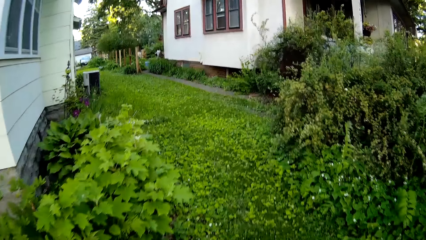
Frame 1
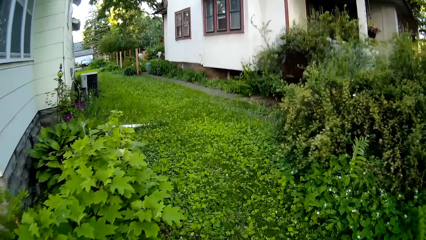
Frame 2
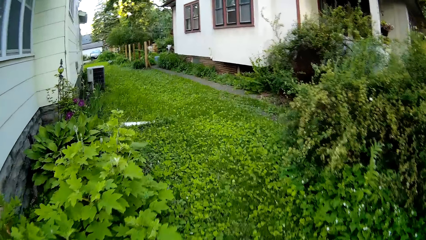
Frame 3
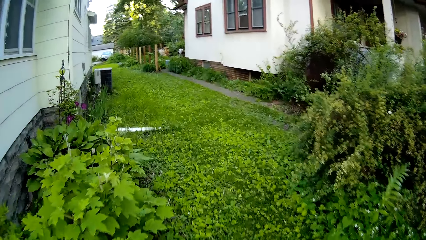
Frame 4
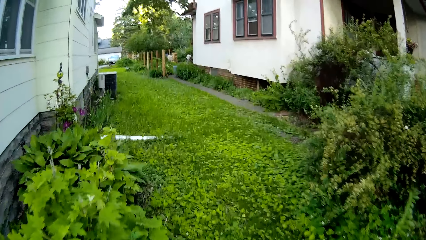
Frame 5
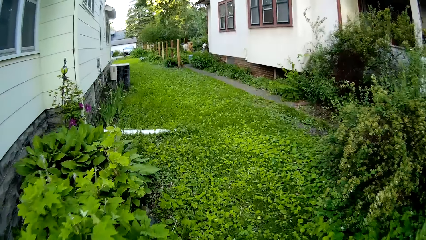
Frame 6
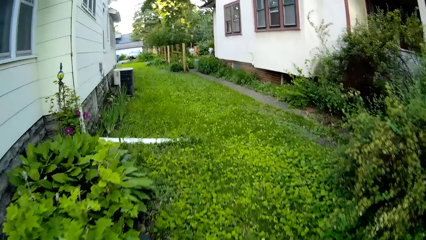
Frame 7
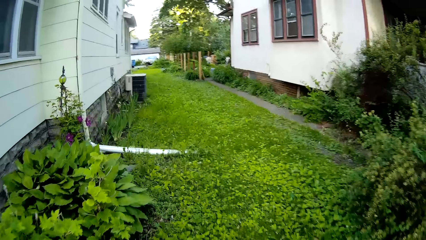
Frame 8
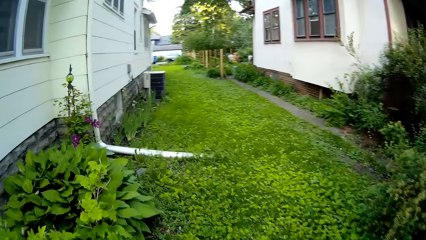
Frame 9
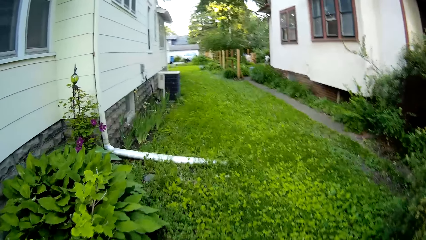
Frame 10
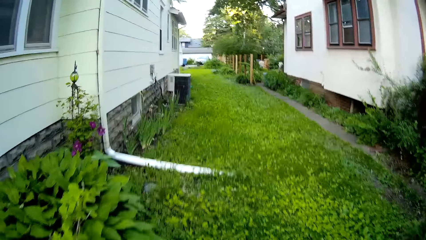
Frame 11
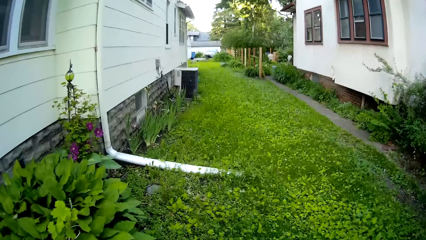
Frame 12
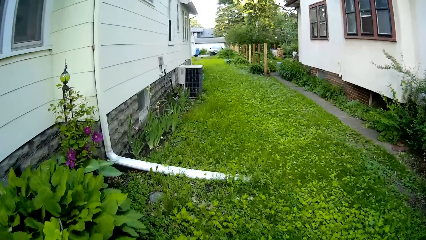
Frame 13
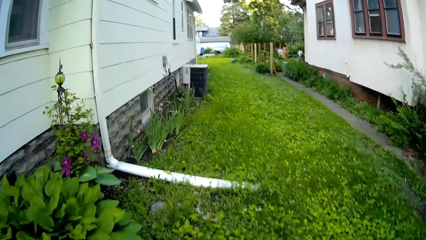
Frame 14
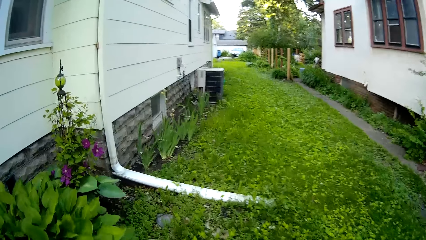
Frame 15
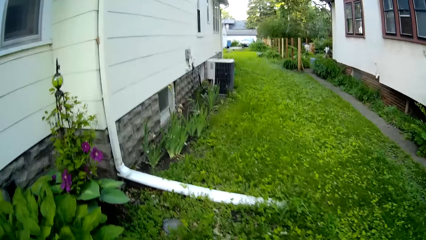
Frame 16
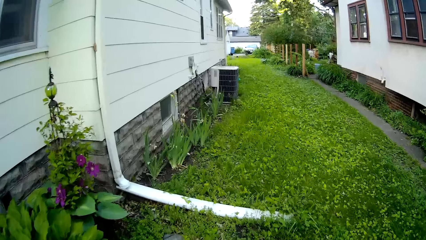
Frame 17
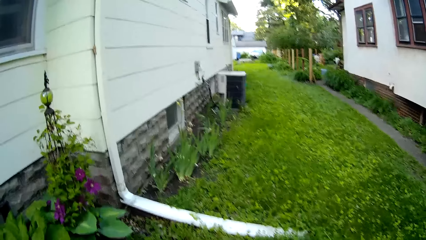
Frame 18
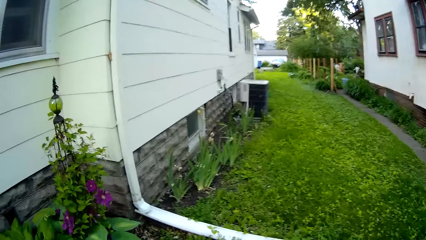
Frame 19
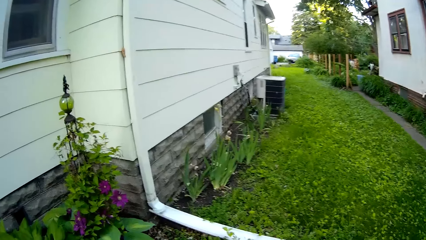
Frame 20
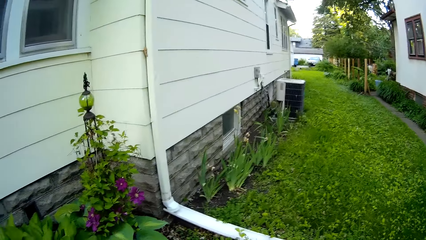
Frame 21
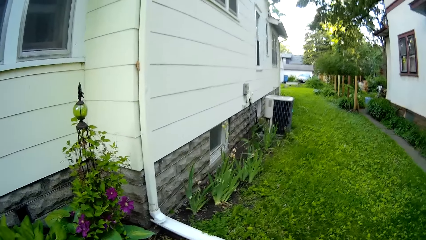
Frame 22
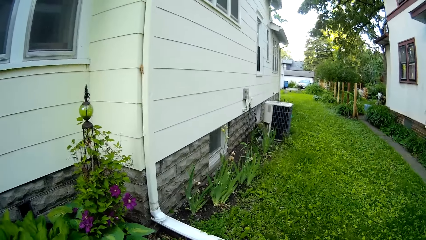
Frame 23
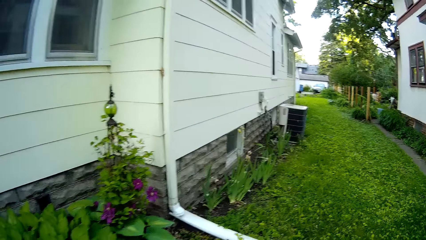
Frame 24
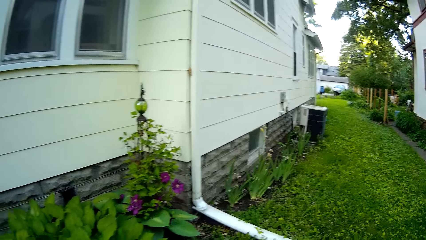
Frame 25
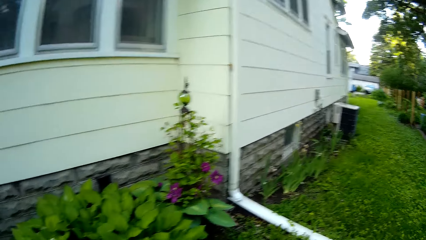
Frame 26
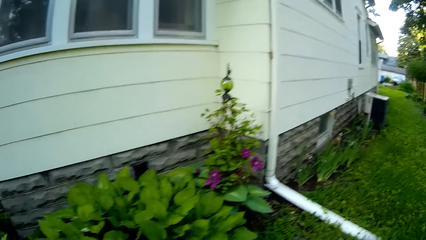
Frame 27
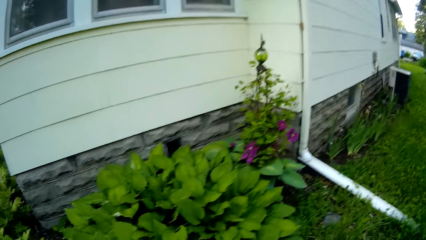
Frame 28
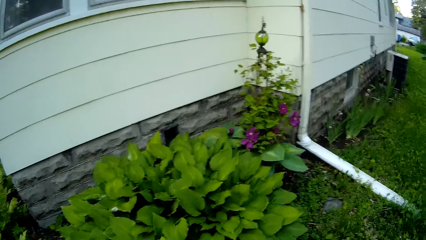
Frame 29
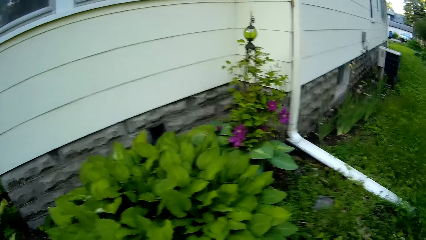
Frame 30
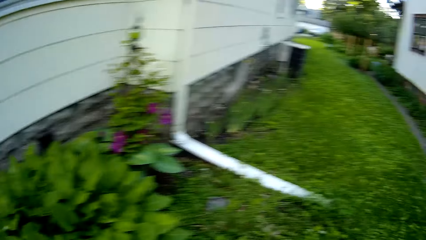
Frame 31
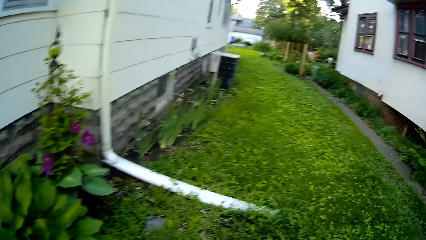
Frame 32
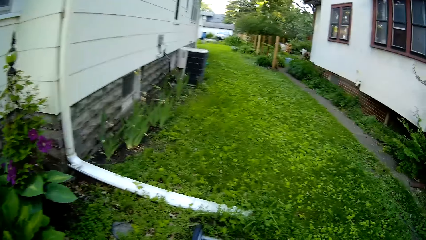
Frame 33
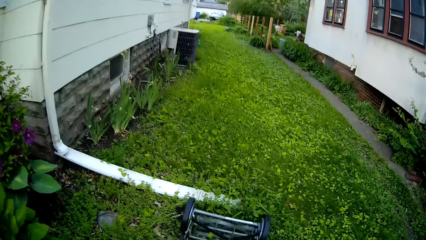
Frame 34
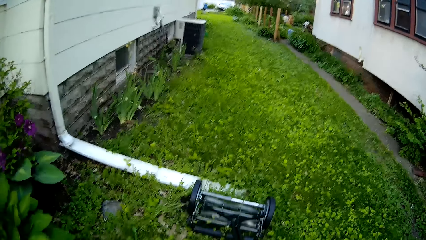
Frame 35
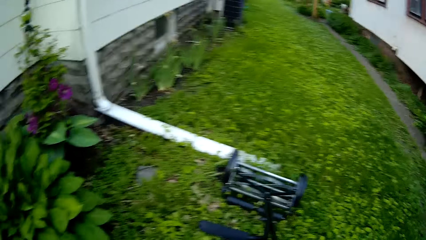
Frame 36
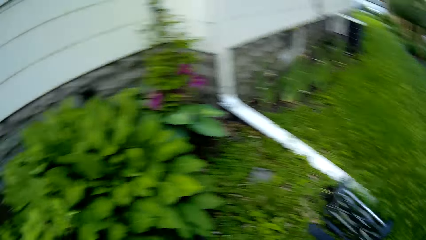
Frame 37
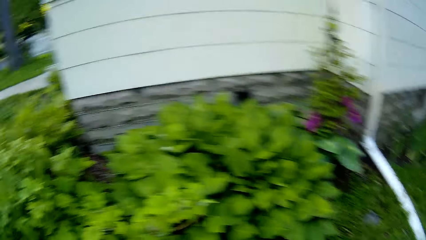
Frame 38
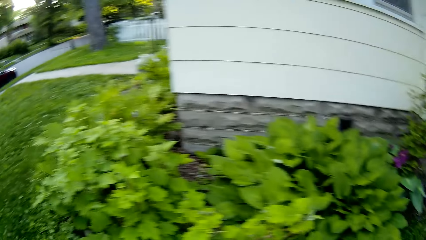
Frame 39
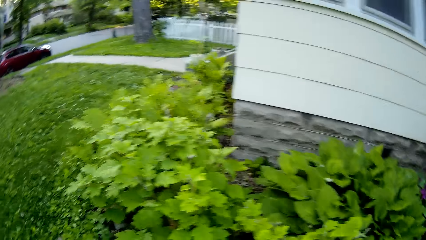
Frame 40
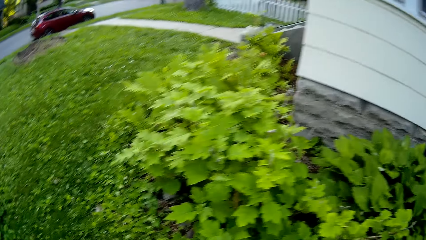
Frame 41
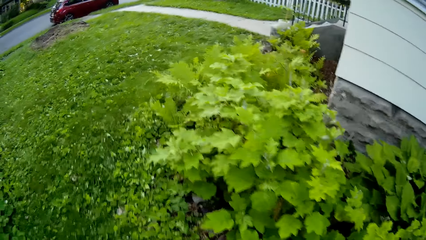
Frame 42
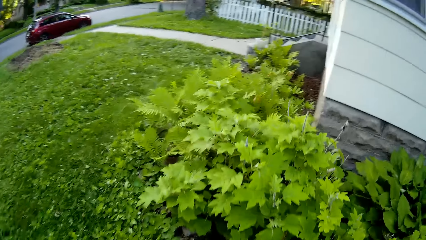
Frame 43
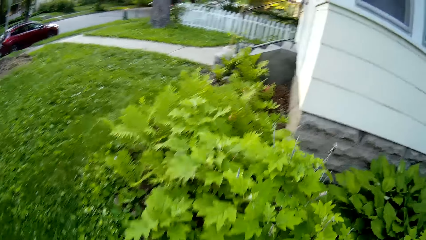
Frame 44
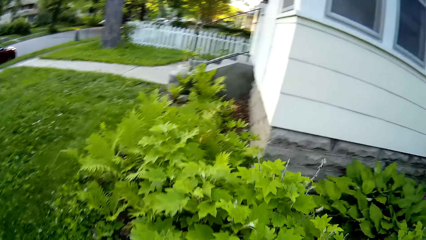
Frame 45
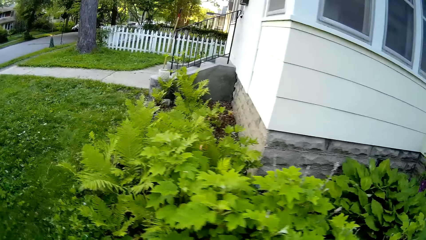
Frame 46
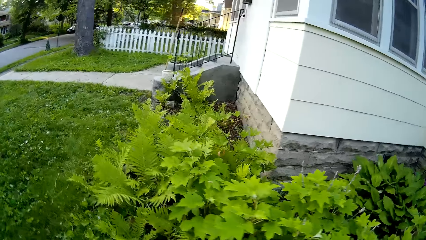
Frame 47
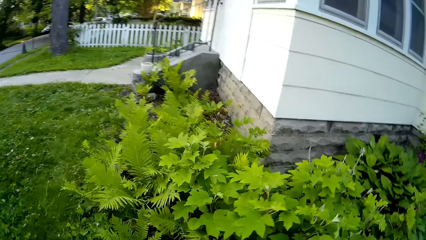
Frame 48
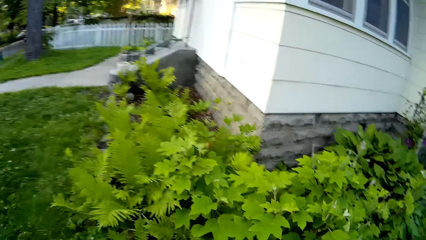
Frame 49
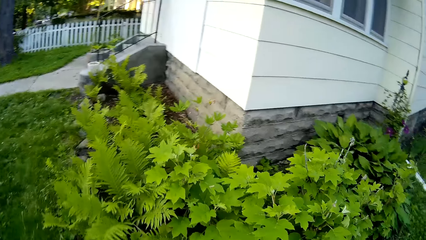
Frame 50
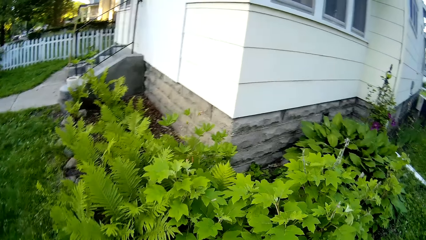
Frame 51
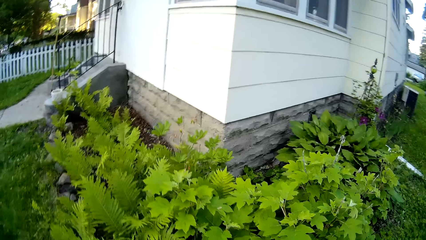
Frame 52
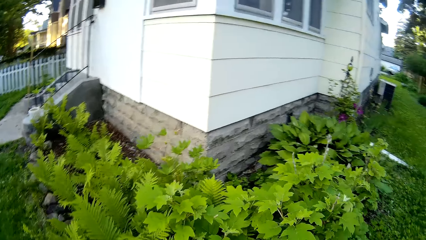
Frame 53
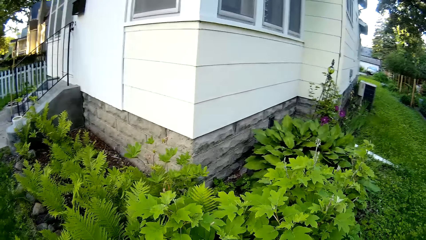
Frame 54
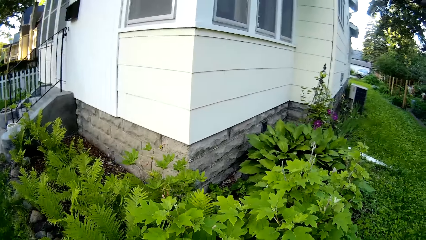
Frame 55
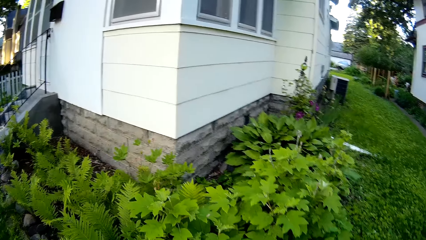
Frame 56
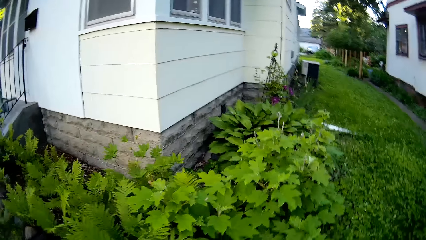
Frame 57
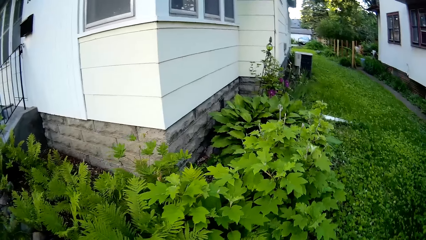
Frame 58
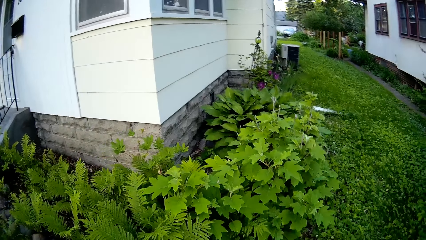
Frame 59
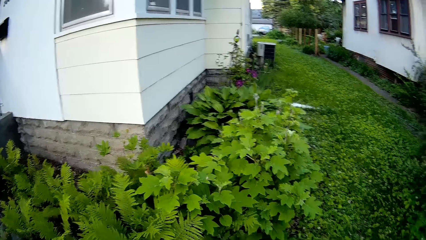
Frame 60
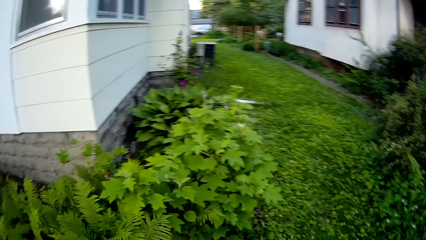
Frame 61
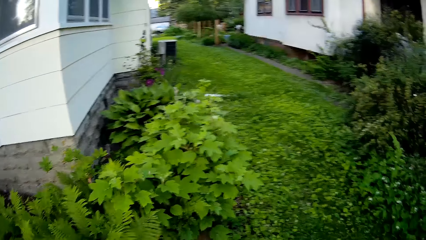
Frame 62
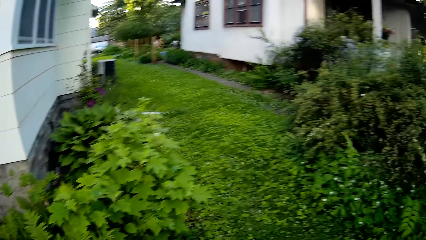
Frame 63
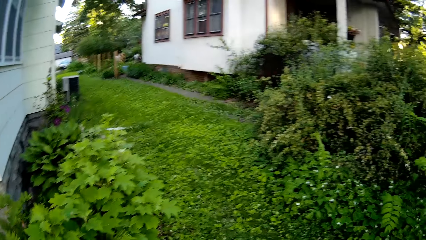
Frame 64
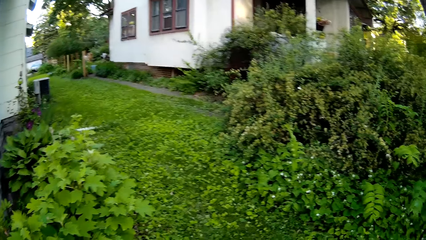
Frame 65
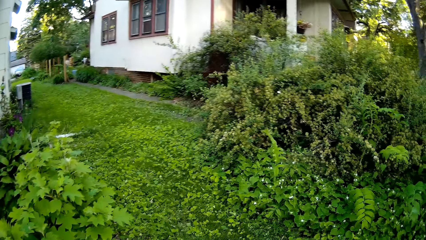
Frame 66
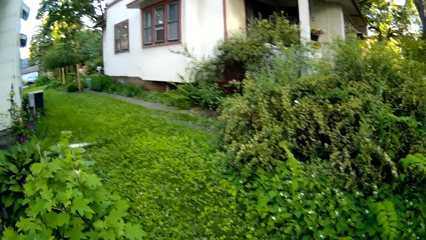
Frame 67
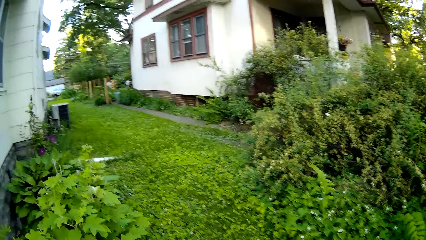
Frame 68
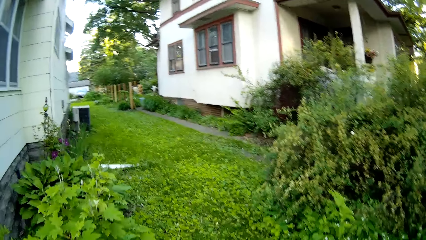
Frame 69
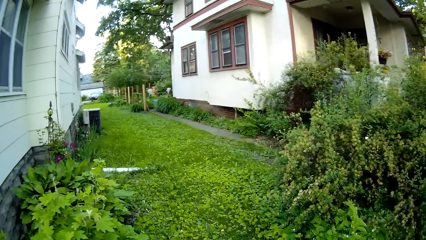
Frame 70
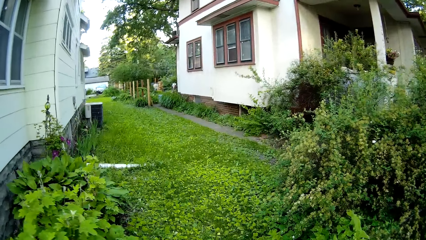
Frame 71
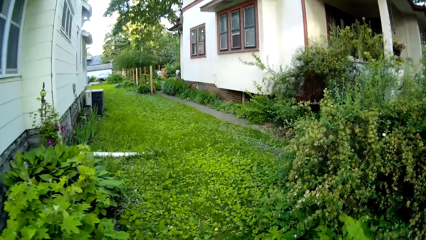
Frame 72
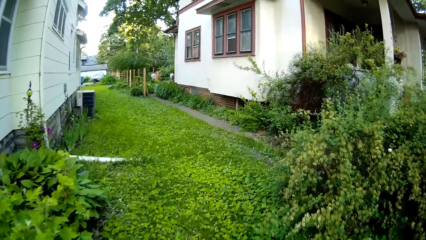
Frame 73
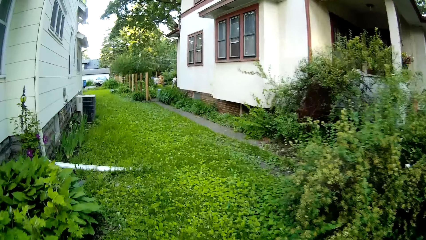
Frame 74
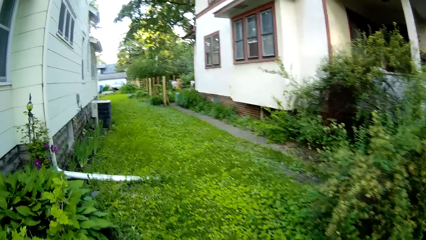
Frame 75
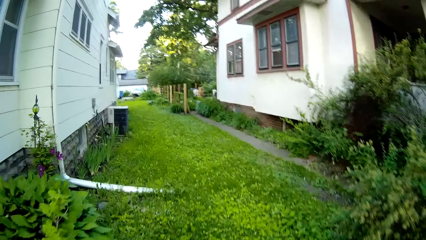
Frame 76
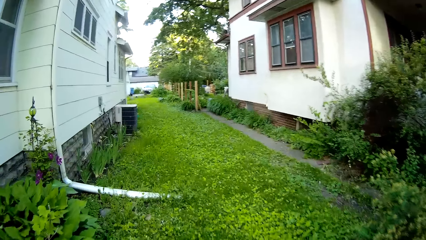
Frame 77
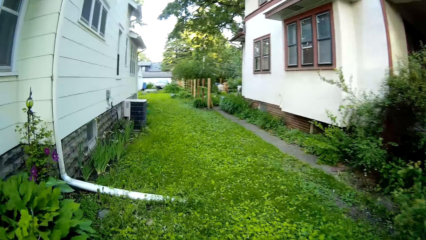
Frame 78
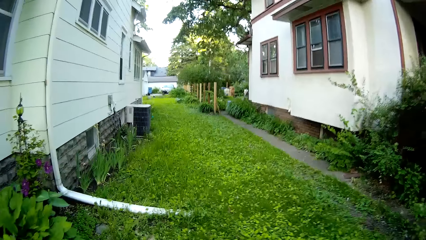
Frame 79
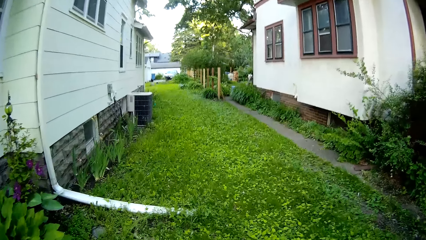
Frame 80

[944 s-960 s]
The camera wearer turns a mower. They cut grass using the mower.
